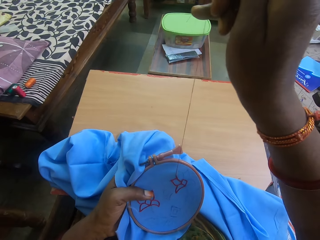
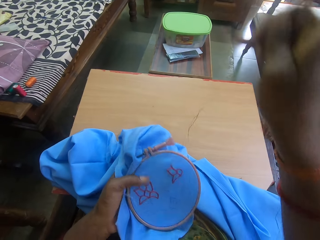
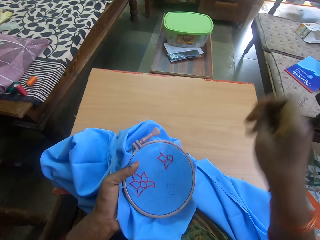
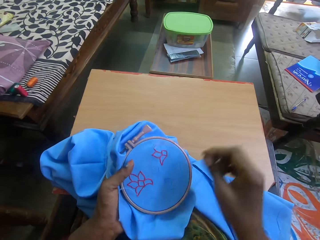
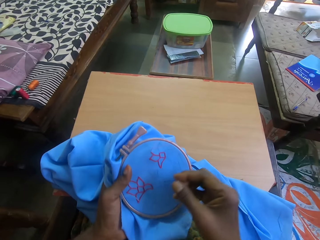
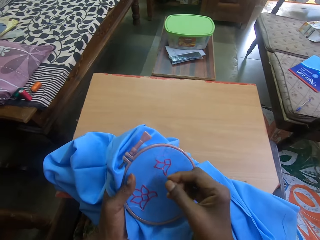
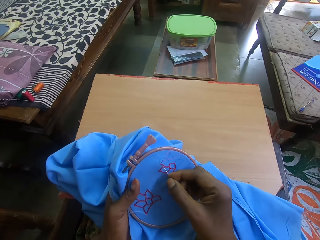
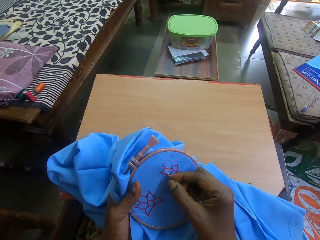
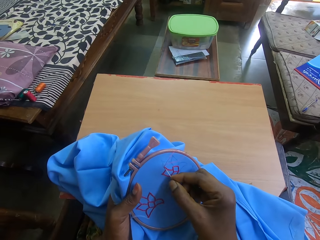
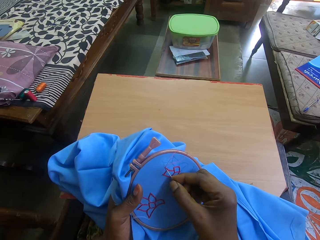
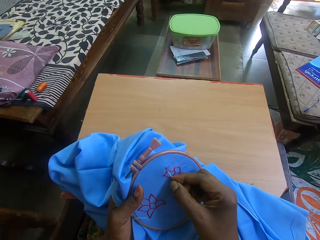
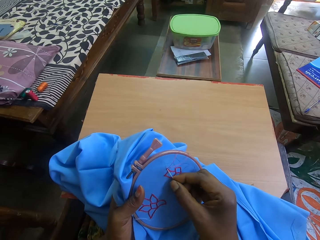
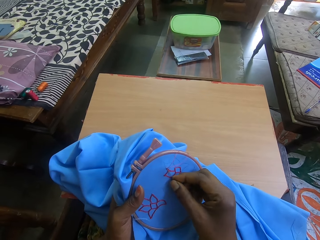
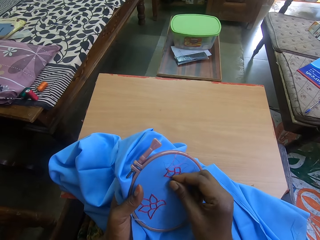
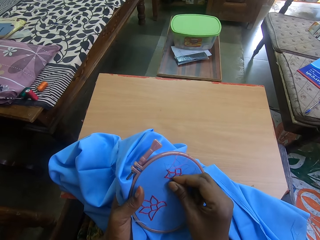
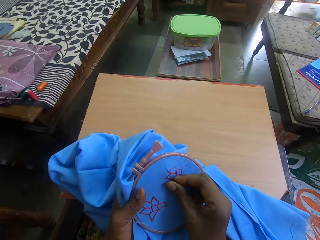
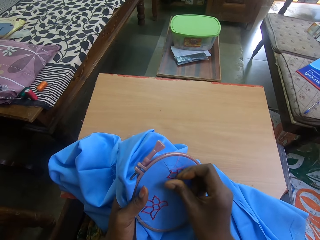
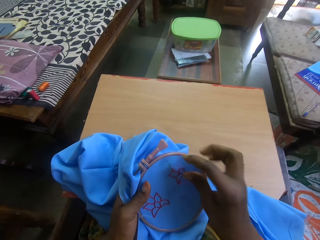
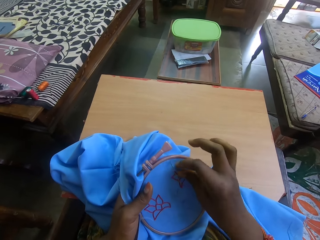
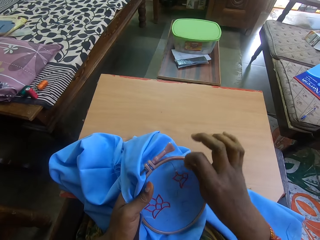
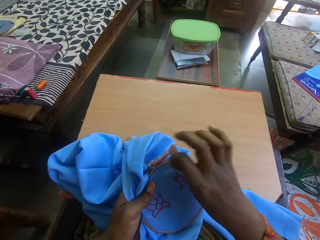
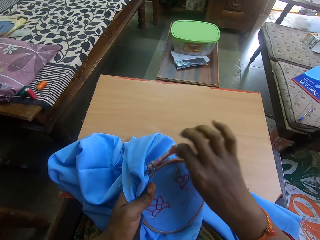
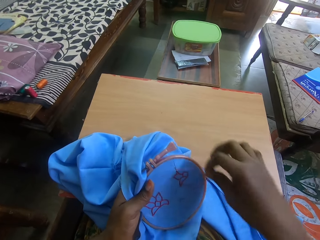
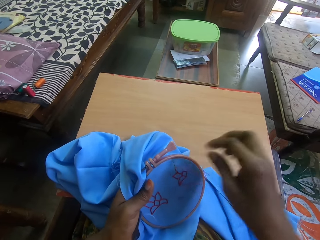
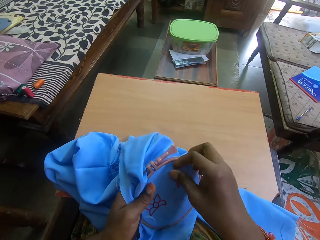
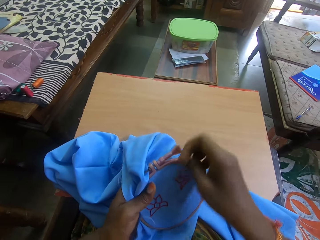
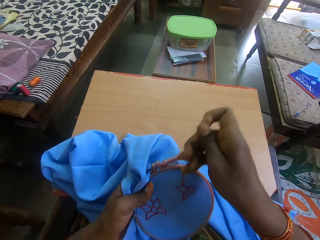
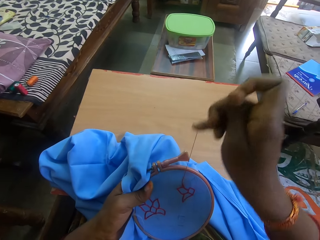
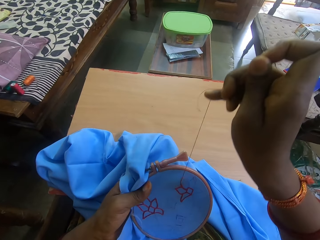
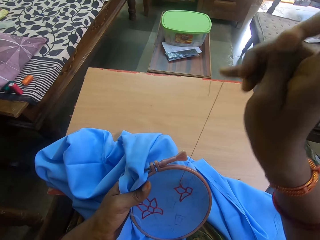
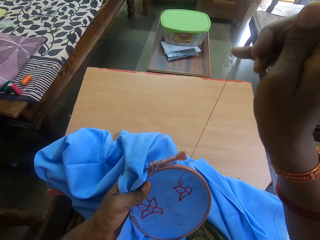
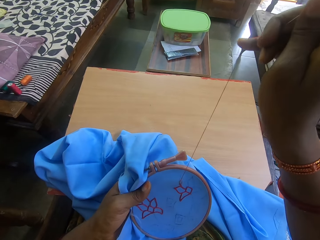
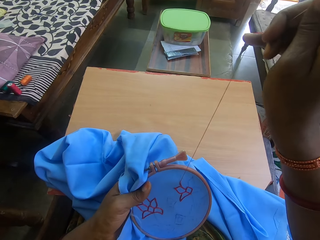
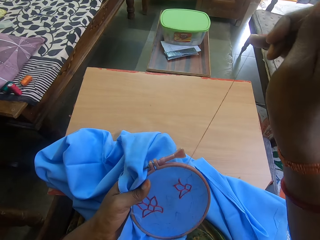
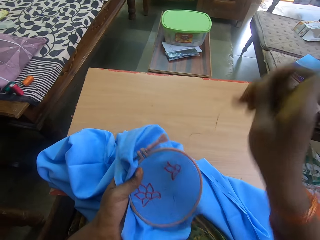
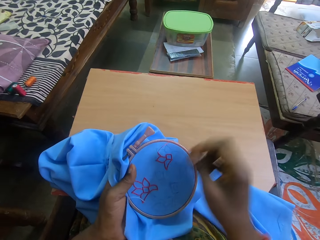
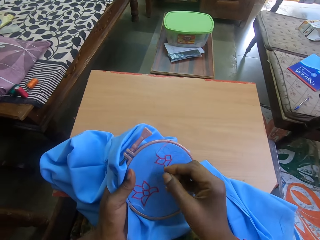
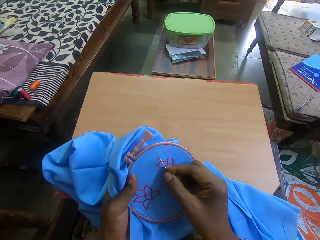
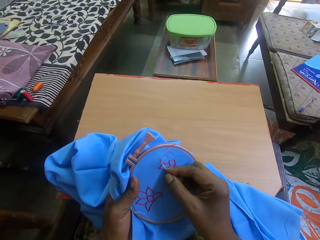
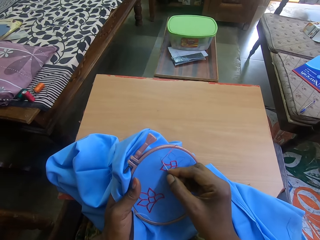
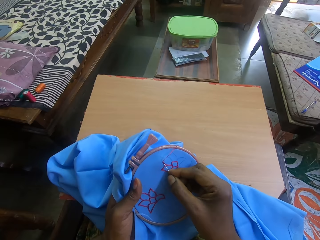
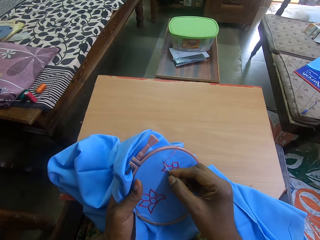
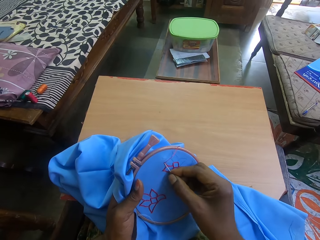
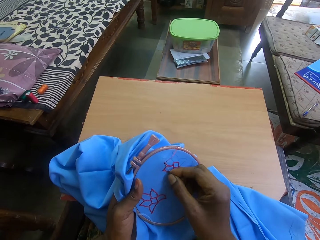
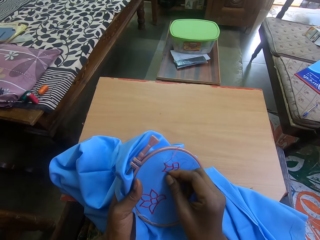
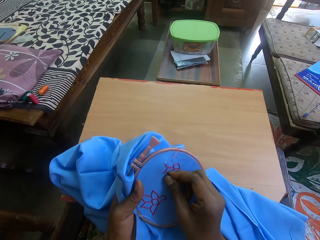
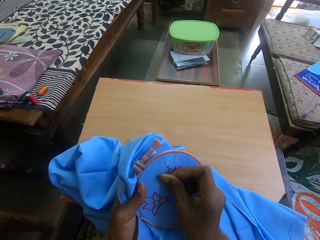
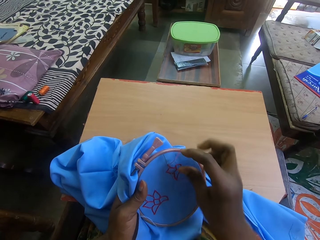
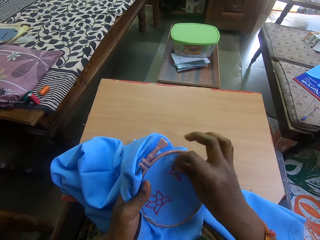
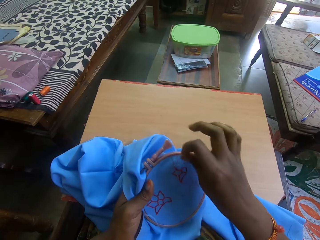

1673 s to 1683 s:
The camera wearer raises a hand up. They put a needle in the fabric, touch the thread, raise a hand up, and put the needle in the fabric.

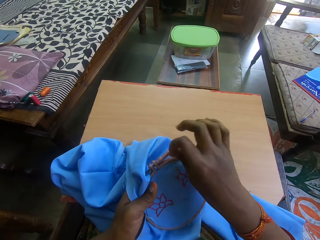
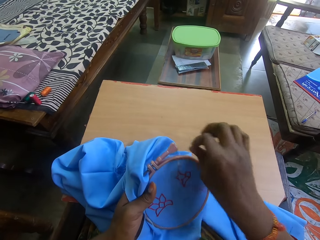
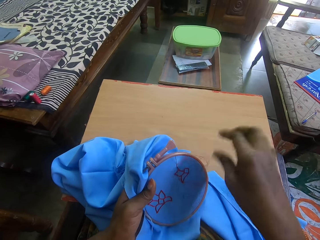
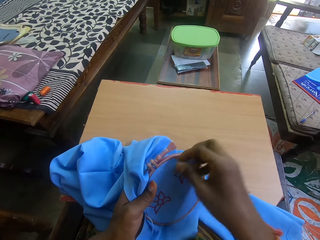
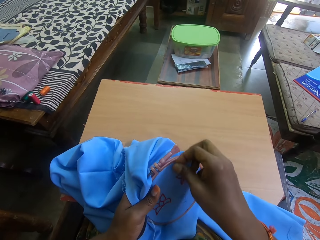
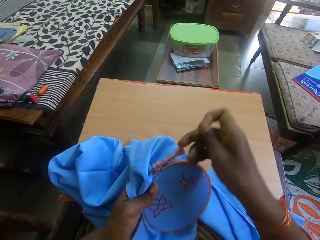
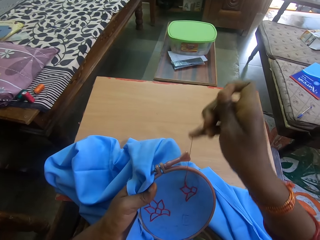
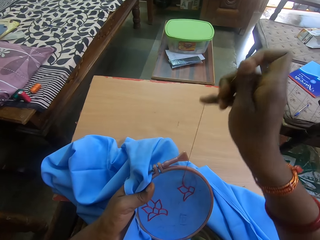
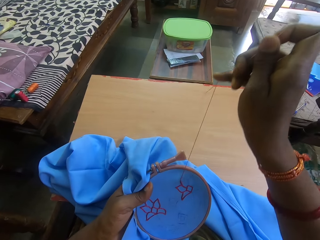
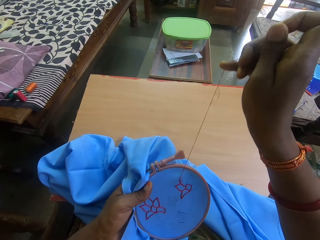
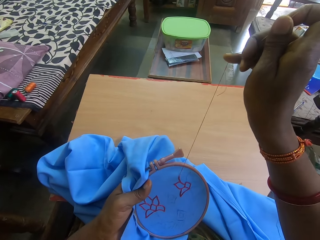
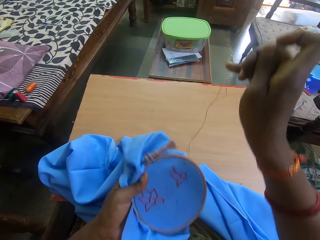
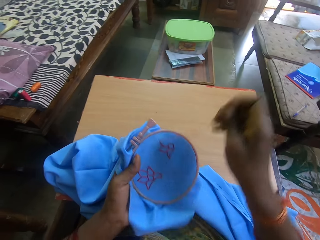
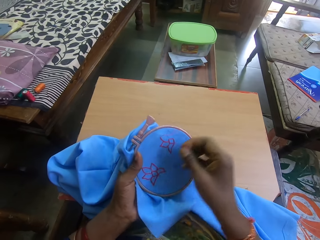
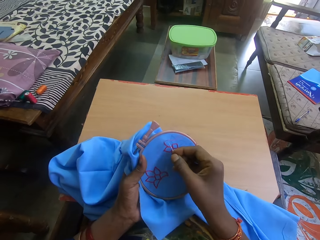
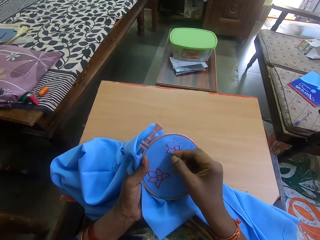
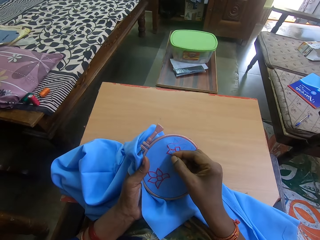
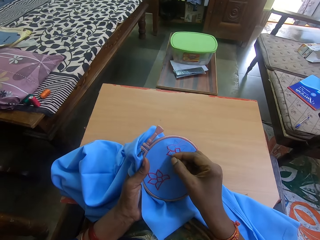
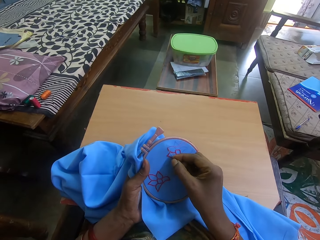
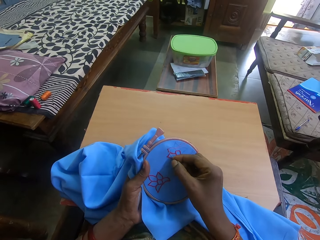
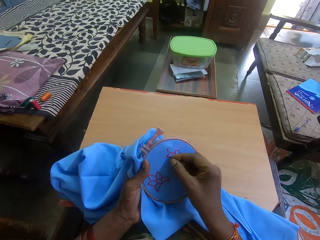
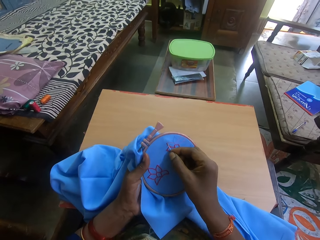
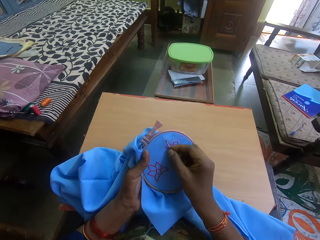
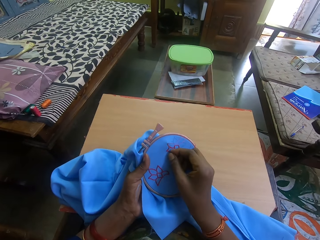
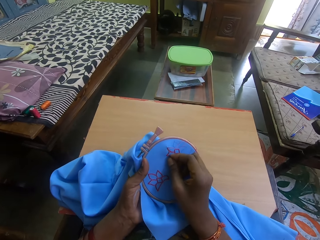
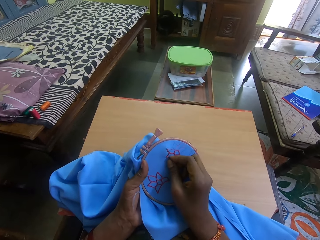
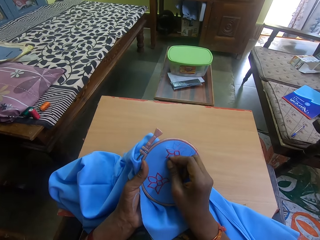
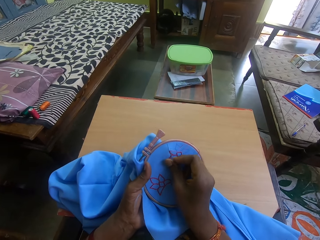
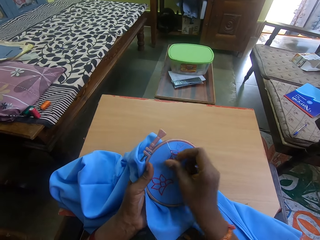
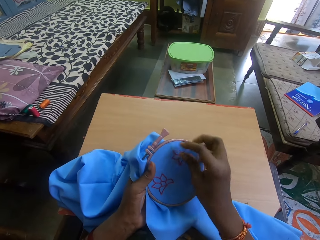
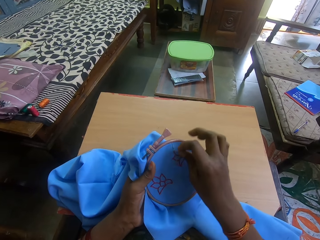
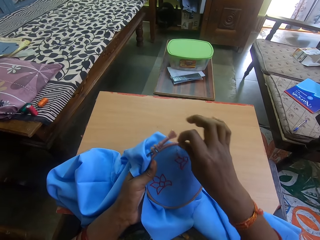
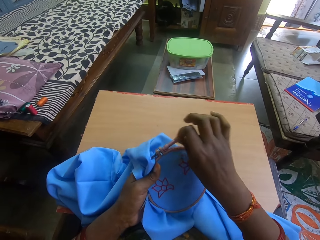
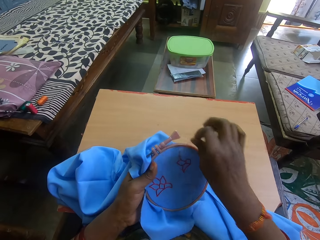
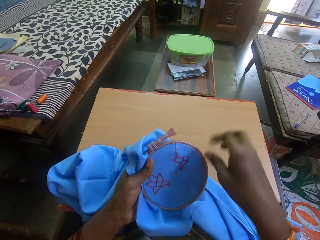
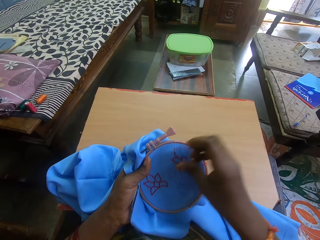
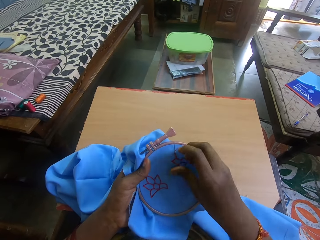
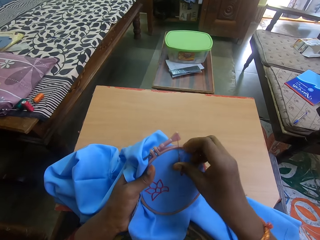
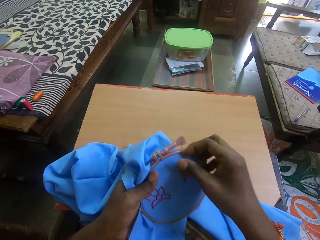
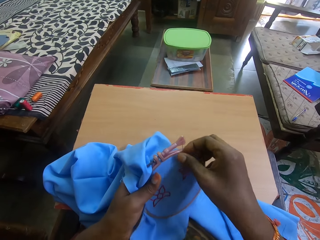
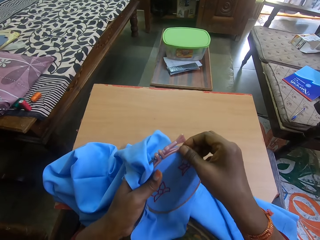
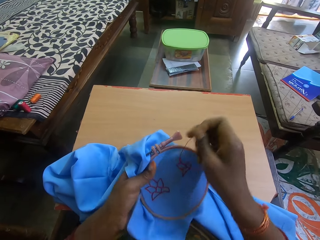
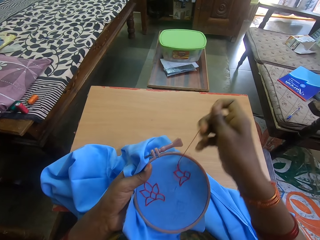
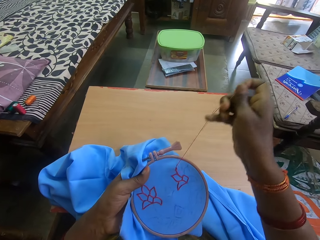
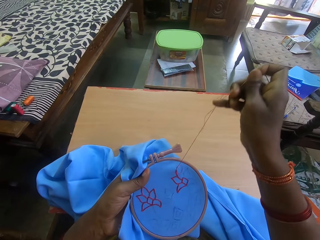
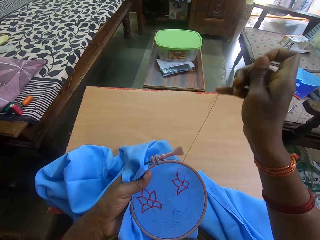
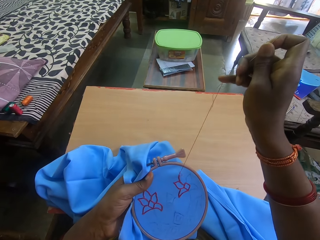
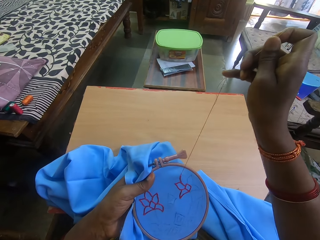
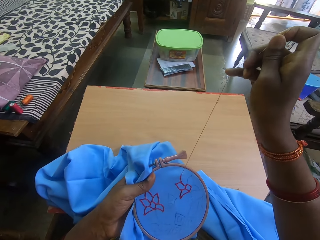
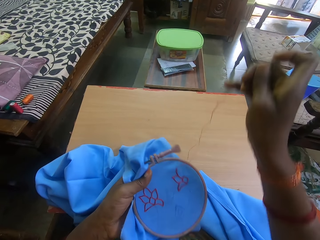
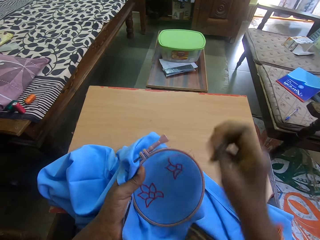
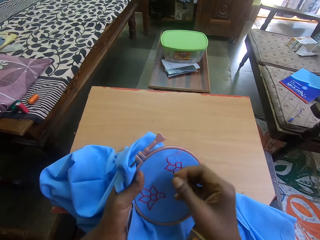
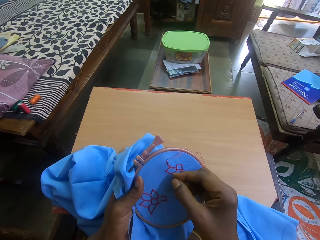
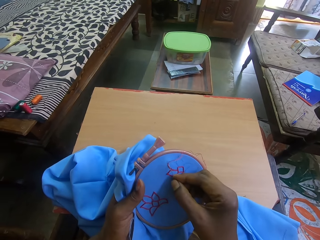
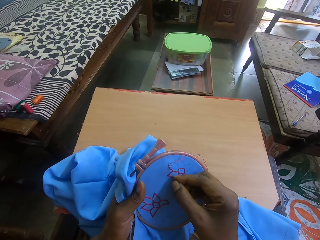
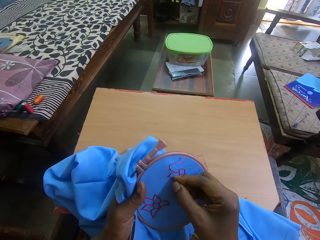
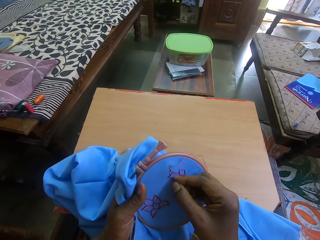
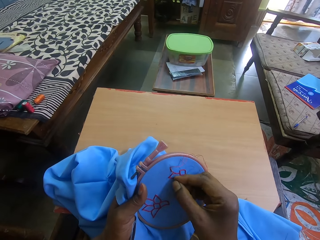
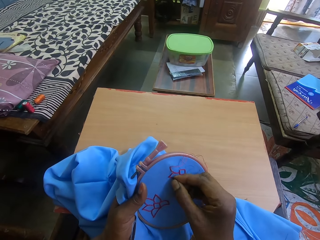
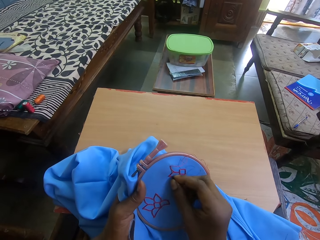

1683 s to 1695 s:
The camera wearer touches the thread. They raise a hand up, put the needle in the fabric, touch the thread, touch the needle, and raise a hand up.
